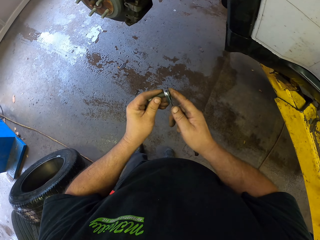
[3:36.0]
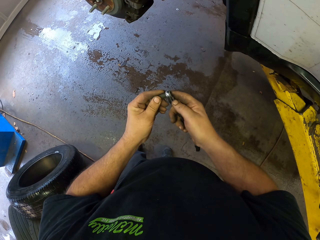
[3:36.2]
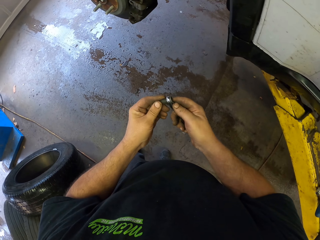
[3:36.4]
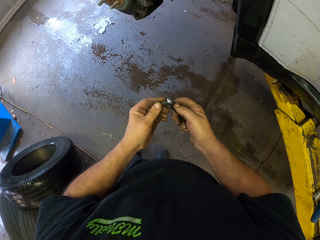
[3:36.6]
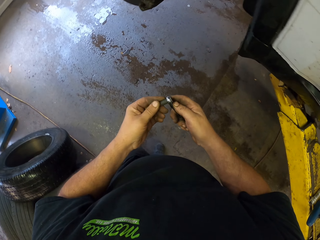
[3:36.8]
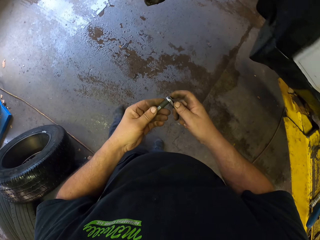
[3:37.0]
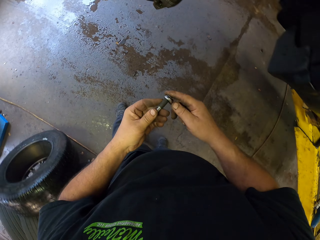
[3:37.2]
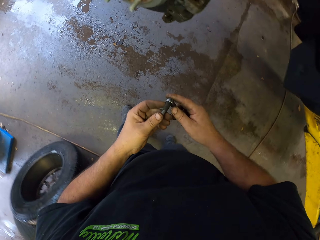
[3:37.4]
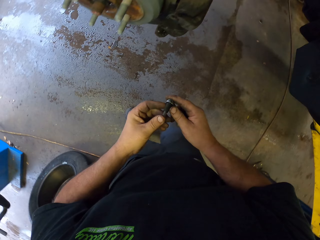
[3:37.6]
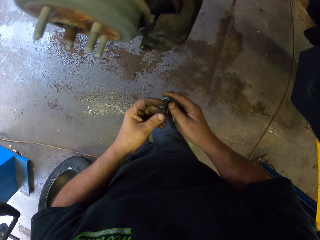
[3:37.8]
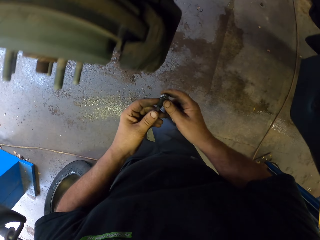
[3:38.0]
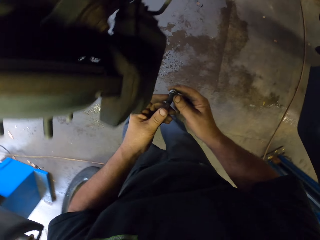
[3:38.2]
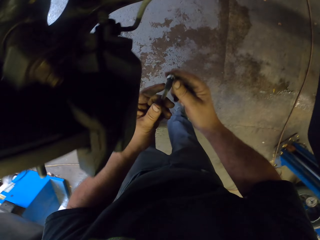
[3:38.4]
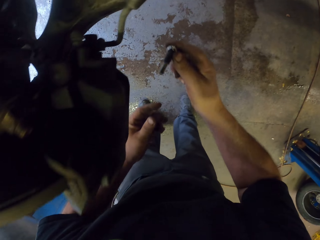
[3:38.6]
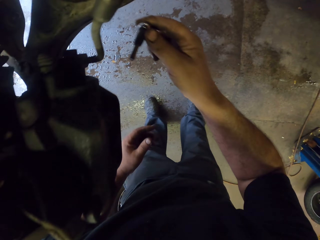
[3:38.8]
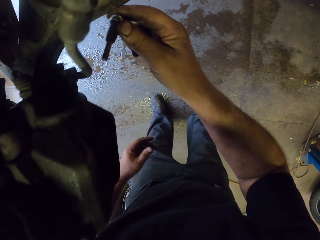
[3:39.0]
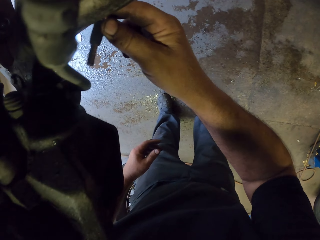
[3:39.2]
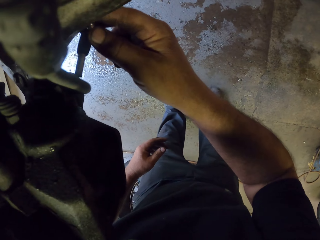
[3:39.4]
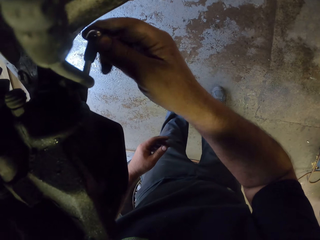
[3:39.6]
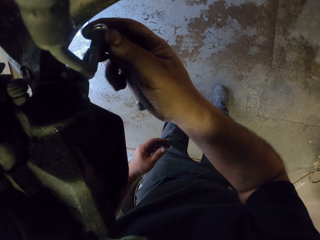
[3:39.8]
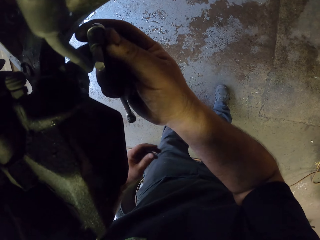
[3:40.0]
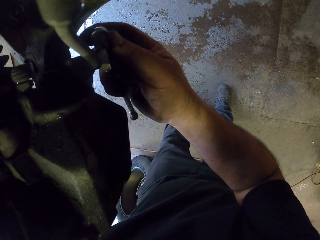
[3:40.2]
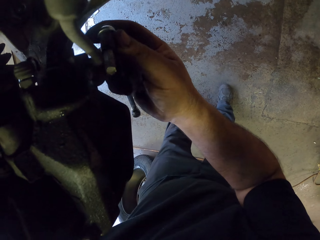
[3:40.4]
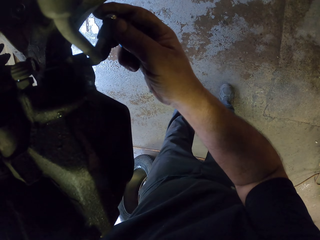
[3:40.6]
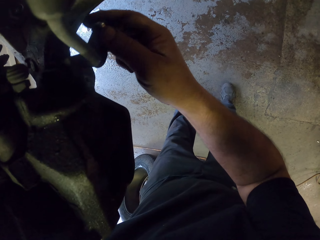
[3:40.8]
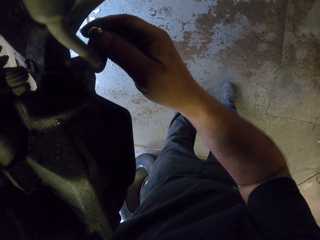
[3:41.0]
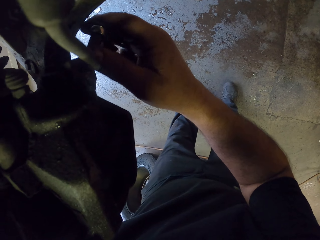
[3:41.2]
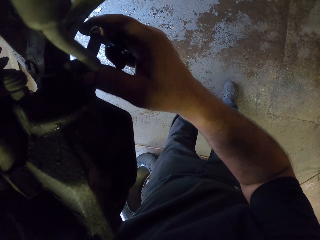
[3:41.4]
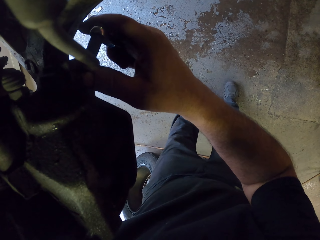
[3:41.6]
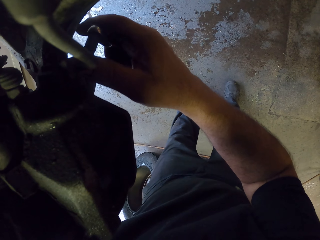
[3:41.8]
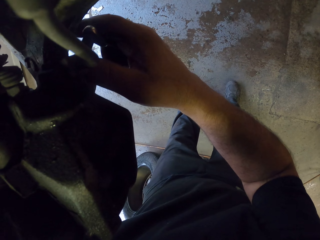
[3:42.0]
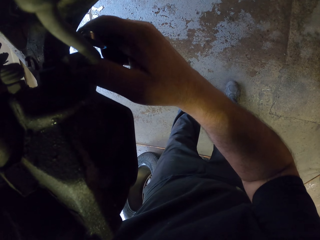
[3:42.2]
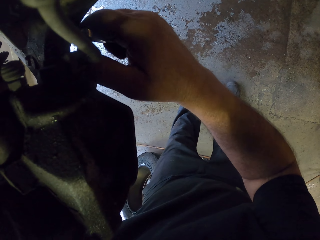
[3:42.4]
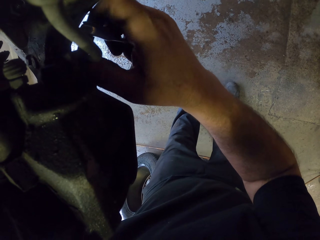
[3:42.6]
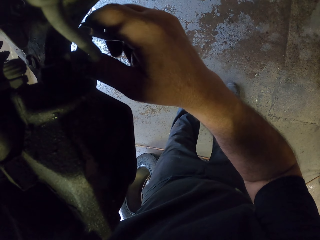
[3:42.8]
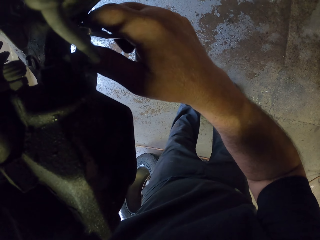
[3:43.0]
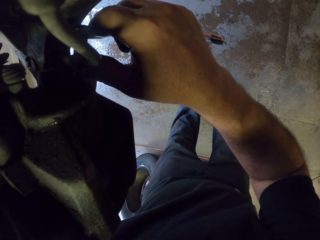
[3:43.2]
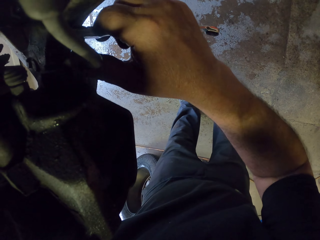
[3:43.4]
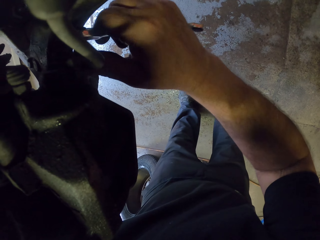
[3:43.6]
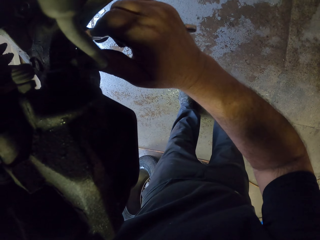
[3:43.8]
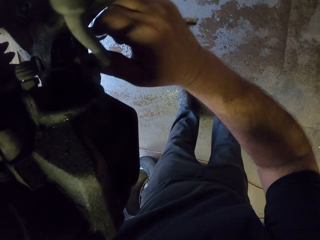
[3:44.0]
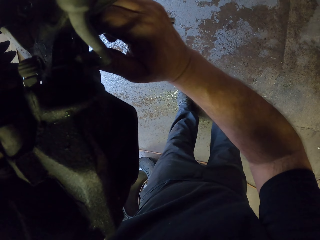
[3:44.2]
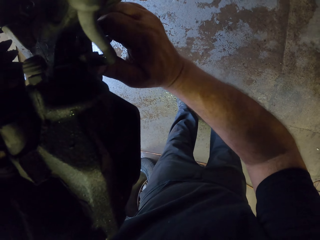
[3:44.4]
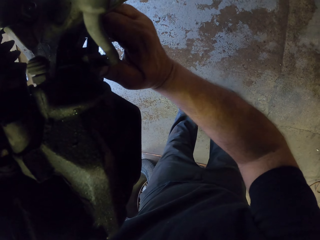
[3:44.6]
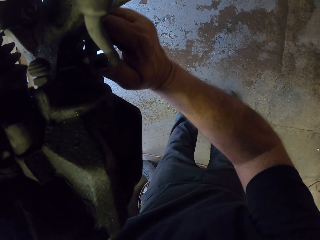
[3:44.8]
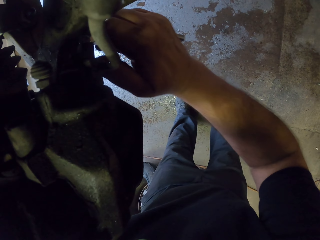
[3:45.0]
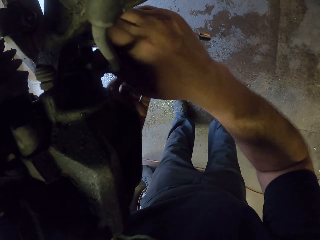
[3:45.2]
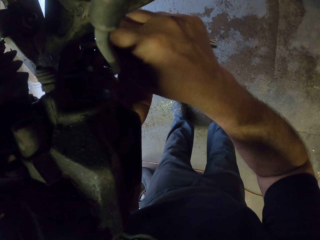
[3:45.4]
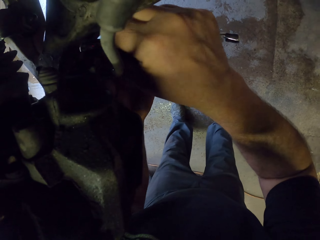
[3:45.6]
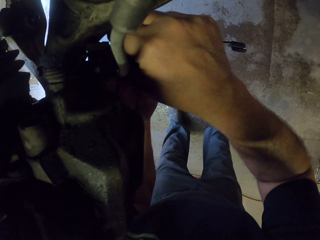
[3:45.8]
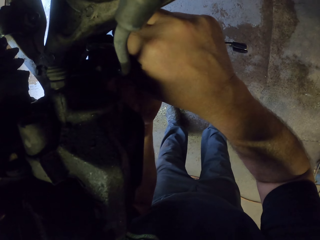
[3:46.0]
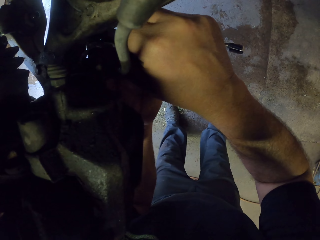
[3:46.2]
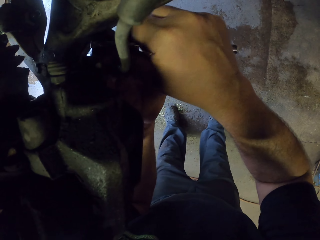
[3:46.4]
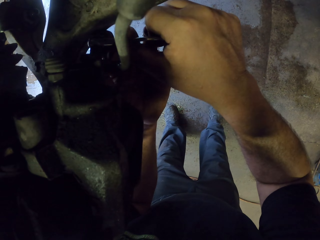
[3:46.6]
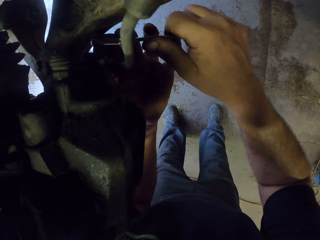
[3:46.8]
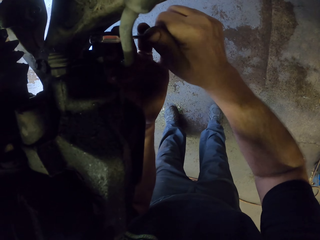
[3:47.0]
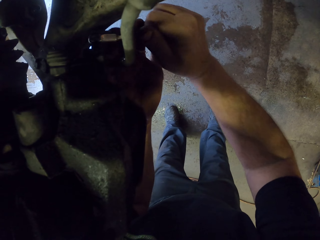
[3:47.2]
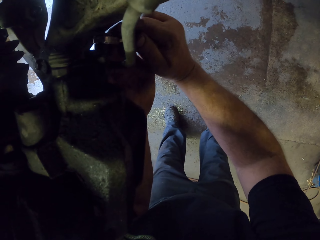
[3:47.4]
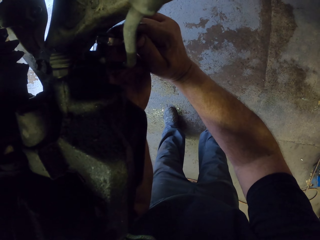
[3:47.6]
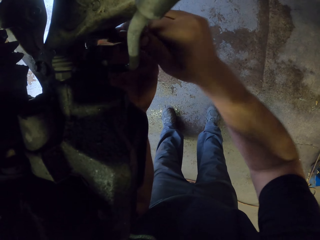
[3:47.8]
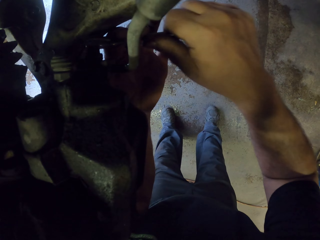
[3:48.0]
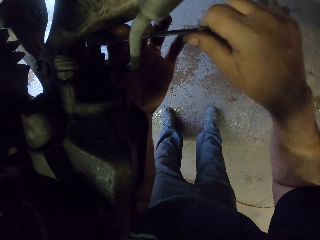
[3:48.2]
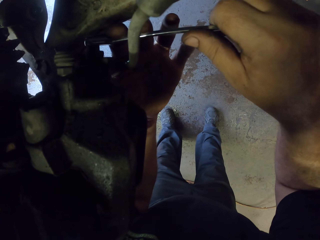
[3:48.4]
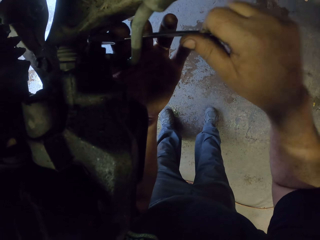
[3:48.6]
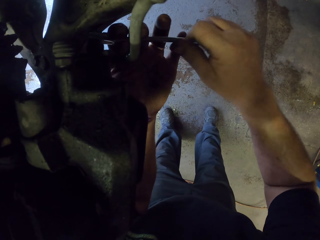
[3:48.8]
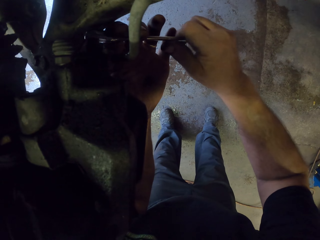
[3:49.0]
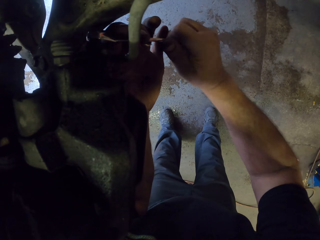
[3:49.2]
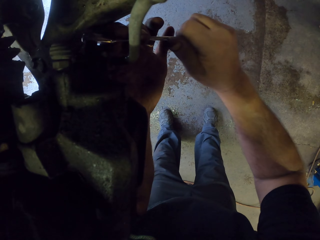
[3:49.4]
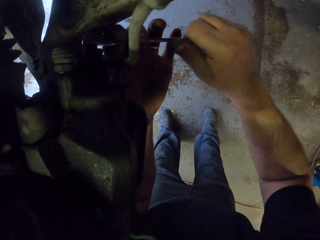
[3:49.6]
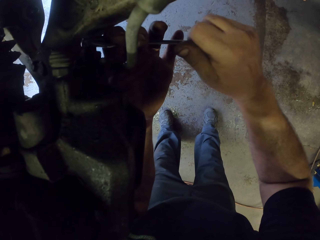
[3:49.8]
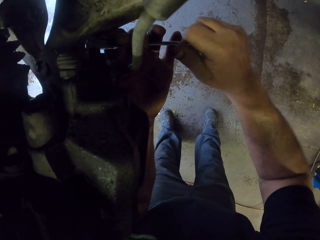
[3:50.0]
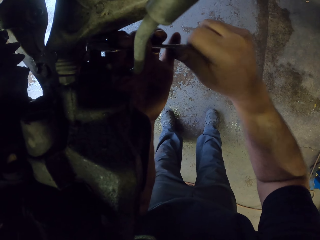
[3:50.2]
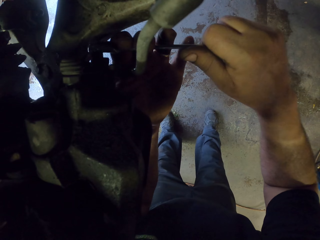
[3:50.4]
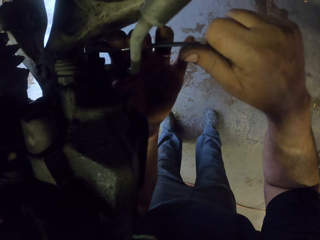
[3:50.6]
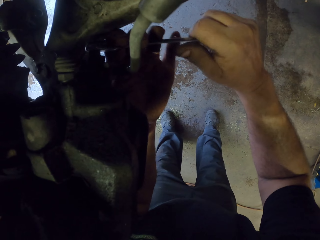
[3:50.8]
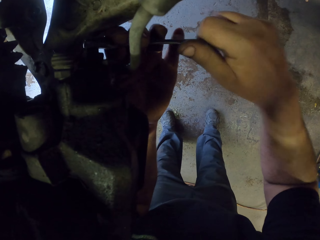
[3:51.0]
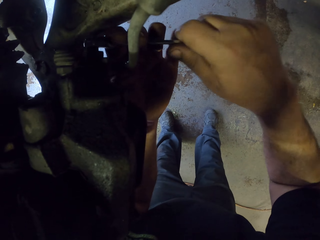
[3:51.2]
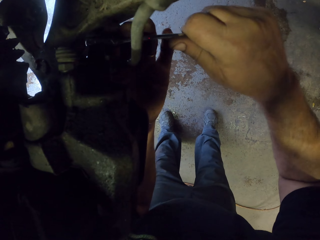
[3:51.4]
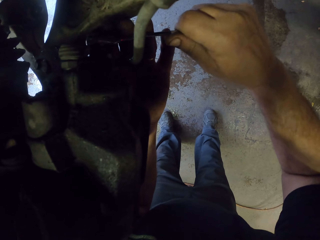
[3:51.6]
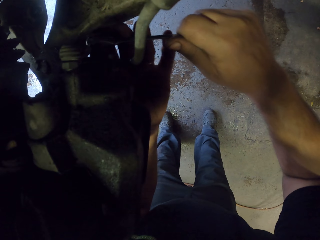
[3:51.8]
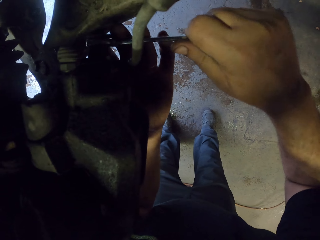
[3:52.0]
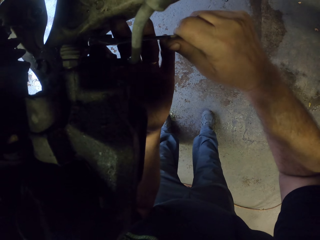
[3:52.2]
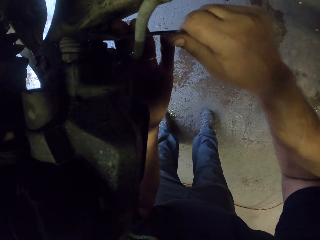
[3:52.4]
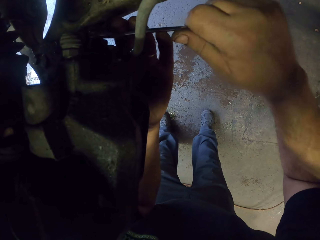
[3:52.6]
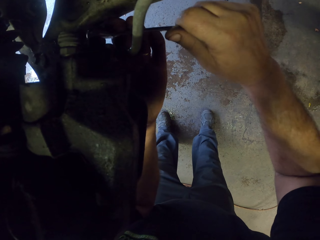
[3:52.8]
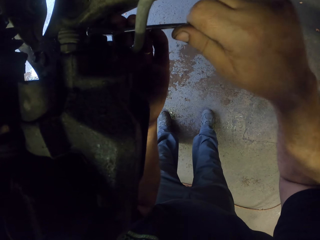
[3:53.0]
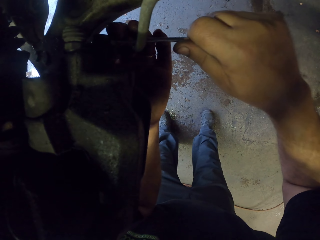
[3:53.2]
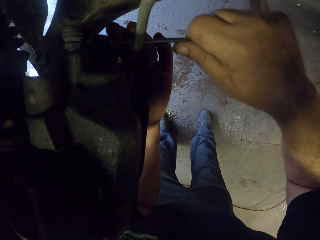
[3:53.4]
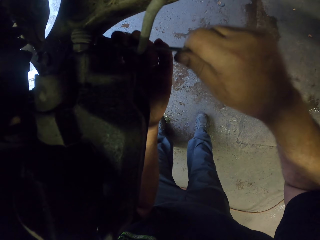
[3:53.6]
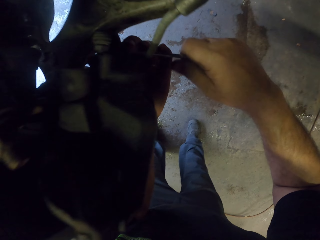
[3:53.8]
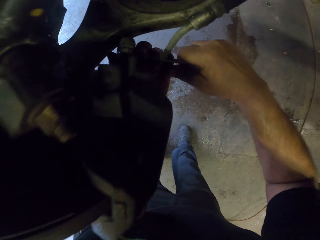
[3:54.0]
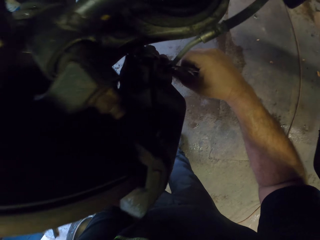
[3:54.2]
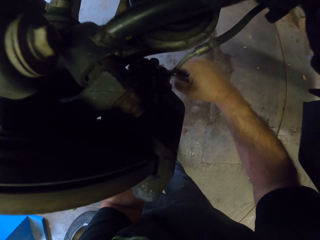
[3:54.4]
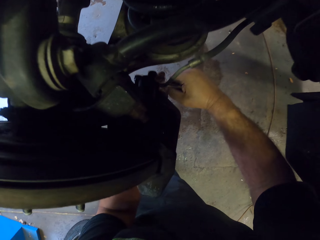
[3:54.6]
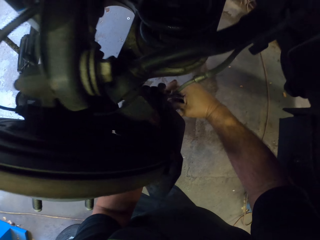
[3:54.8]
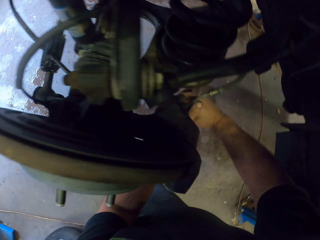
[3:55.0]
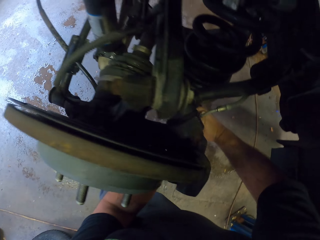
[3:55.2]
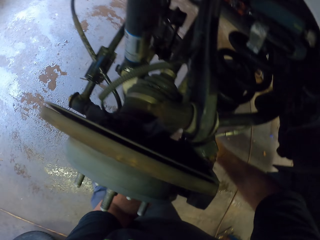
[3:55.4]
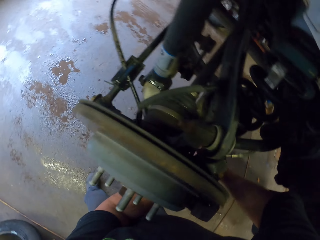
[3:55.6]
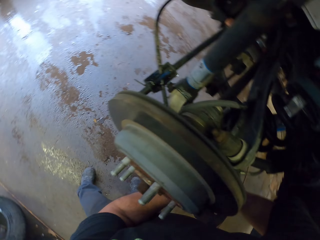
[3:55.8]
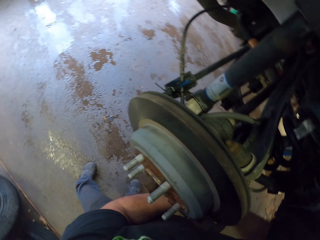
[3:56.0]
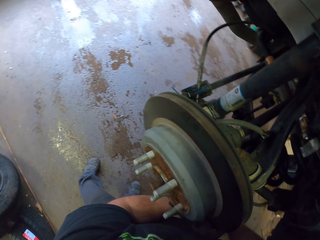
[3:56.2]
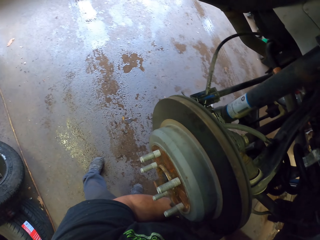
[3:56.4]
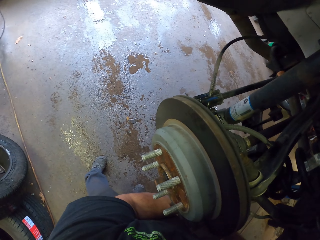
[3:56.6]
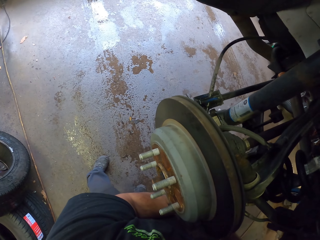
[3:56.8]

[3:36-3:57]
The camera wearer fixes the nut bolt on the wheel sidewall parts. They fix the bolt on the brake metal. They loosen the nuts on the brake metal.
